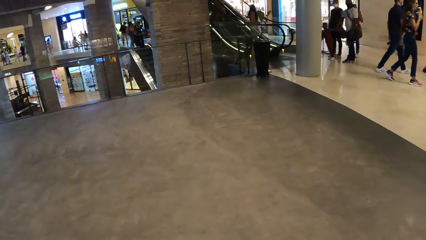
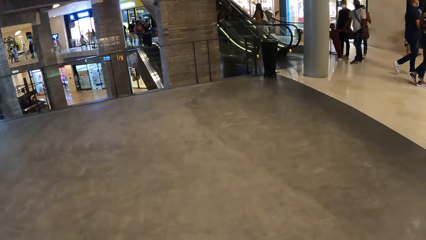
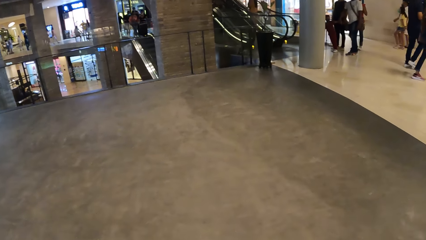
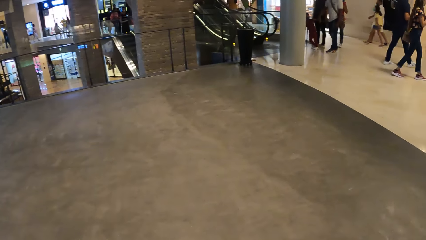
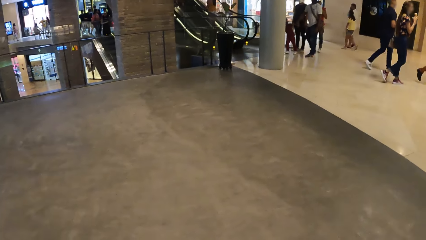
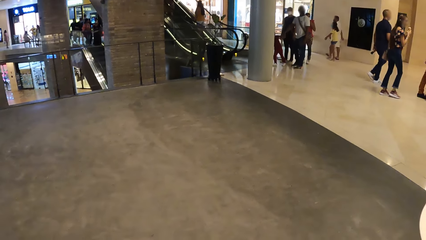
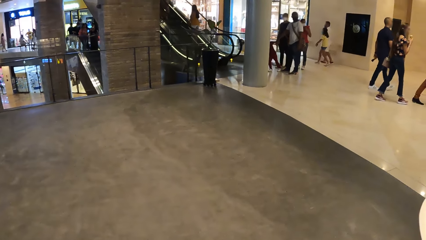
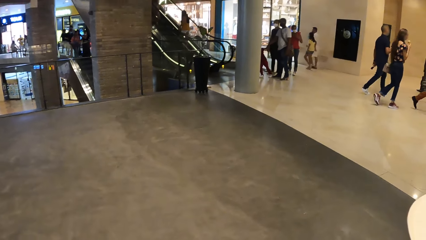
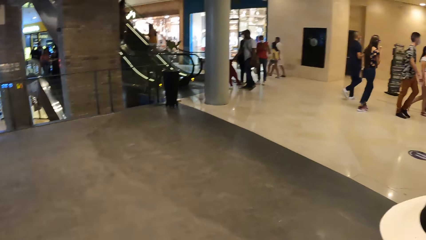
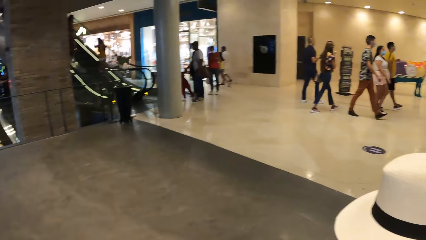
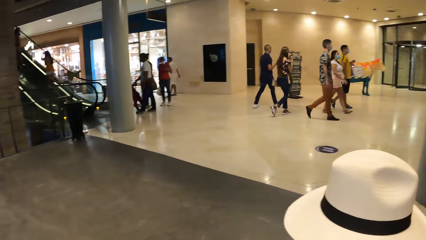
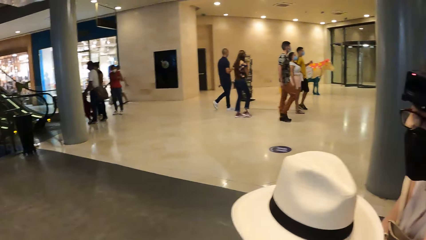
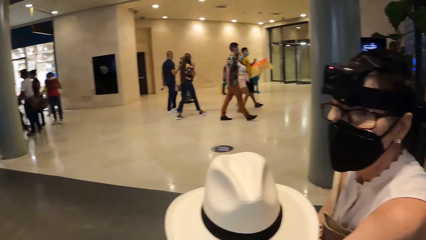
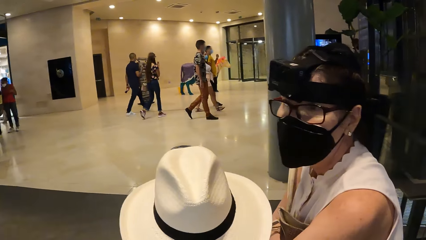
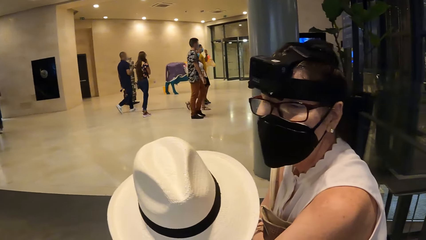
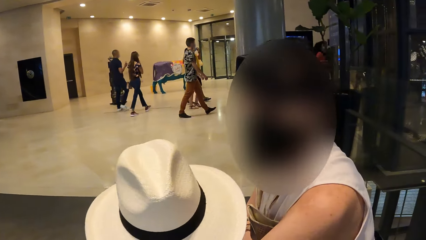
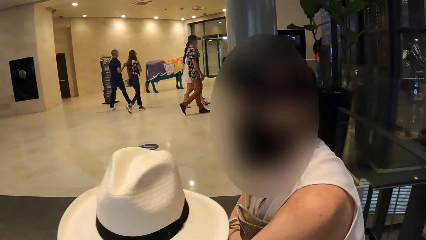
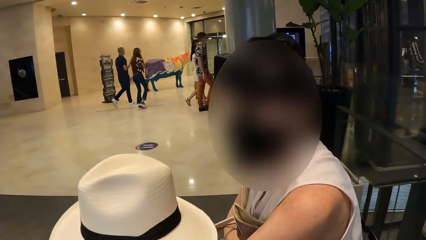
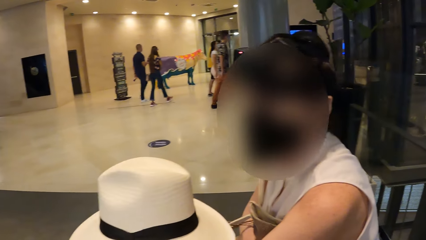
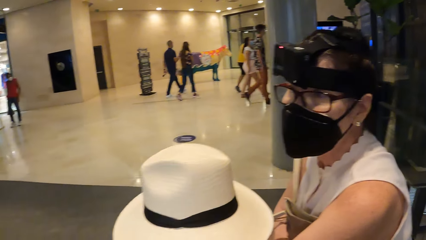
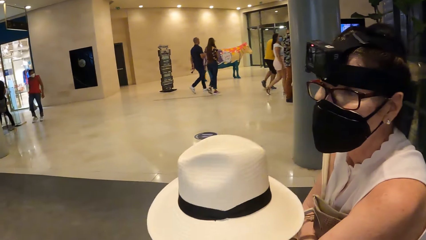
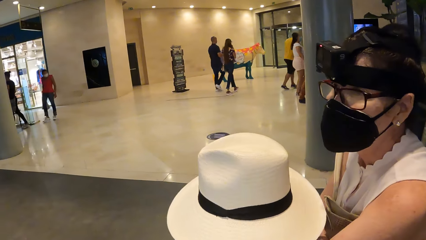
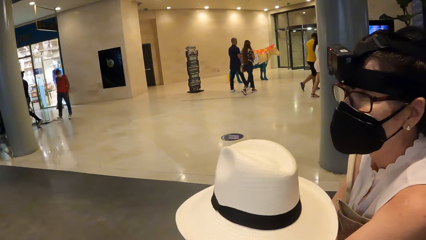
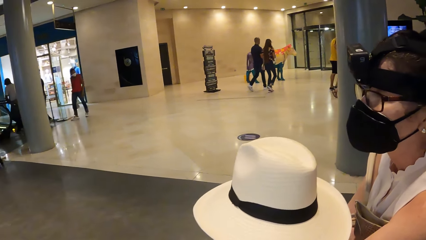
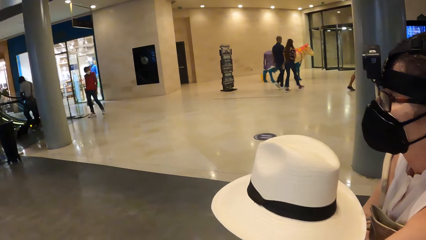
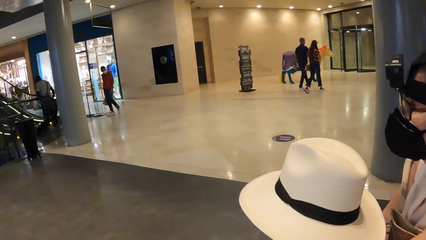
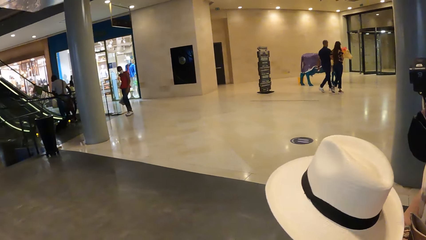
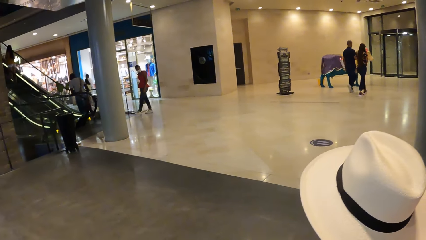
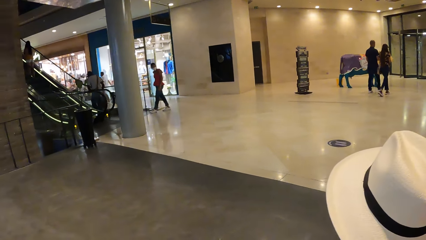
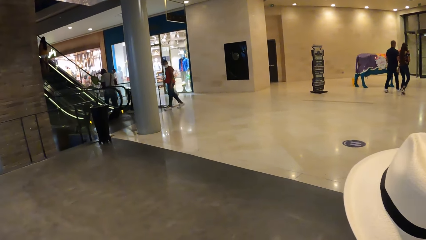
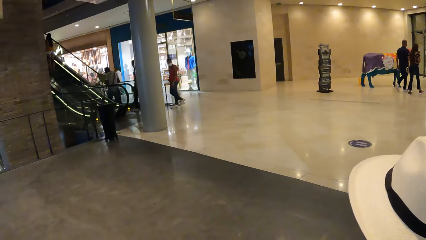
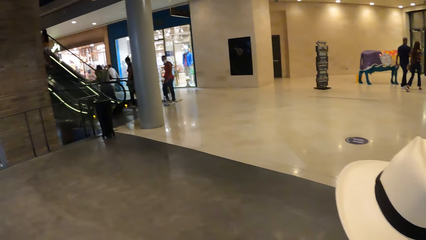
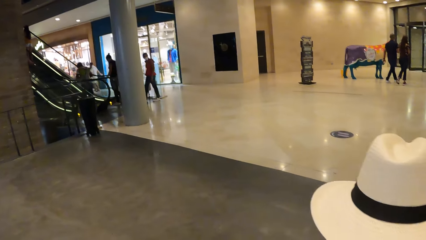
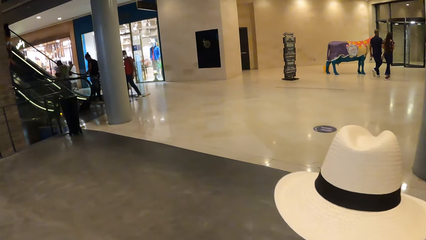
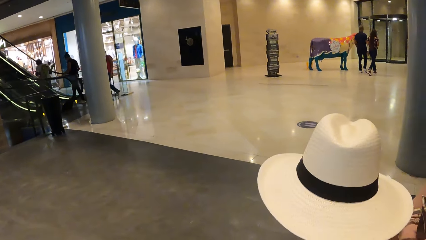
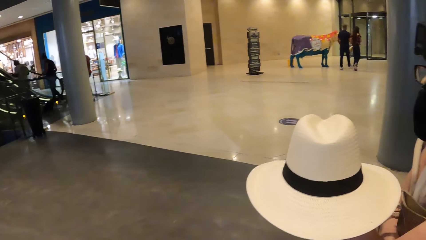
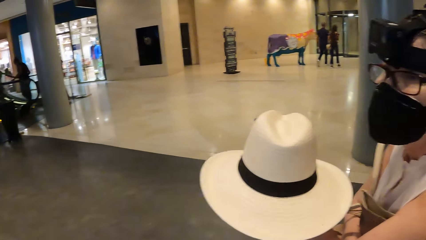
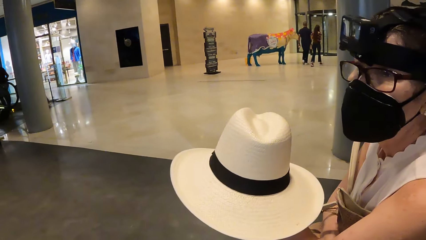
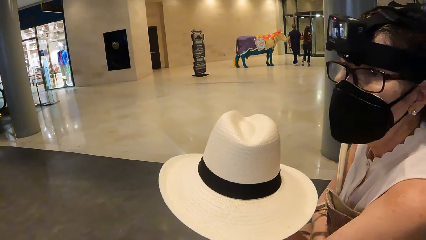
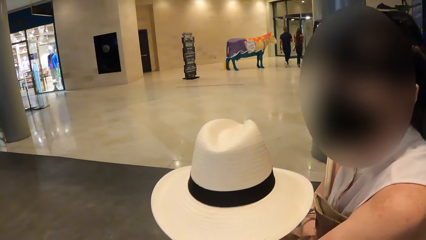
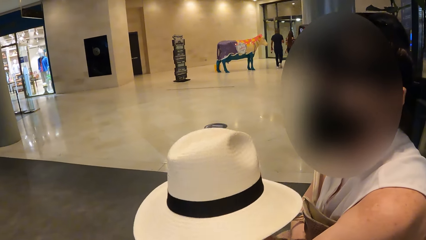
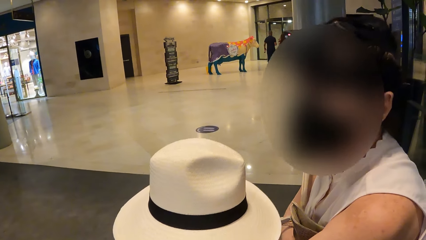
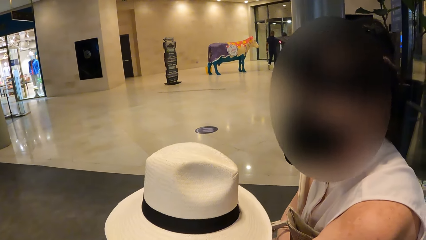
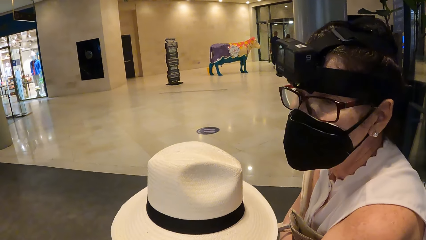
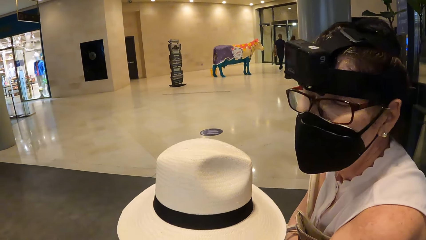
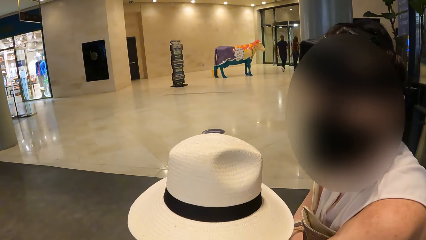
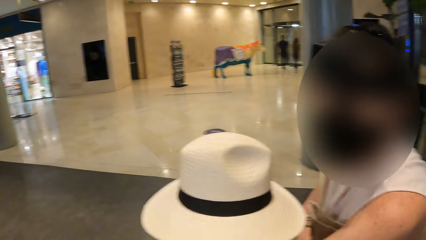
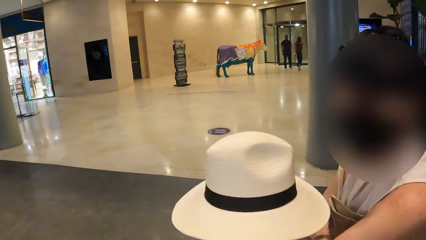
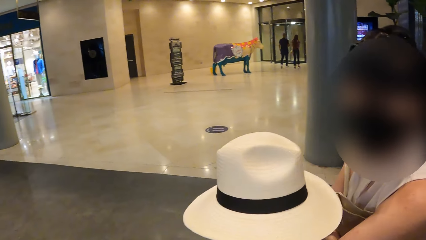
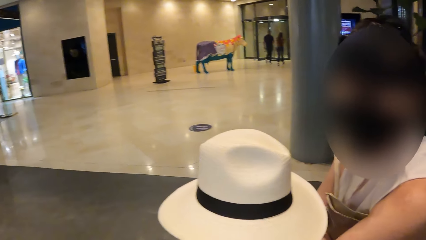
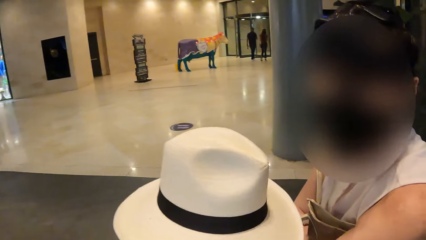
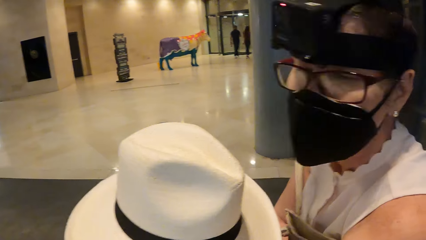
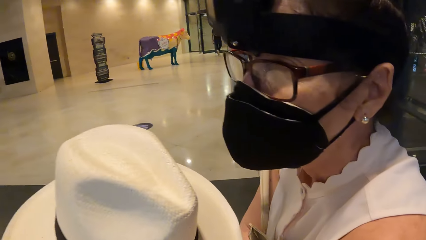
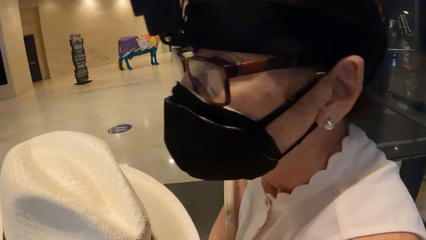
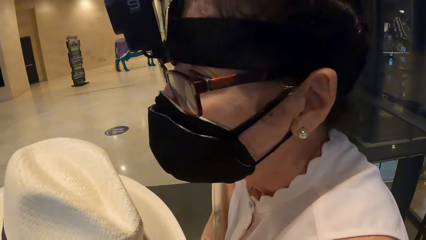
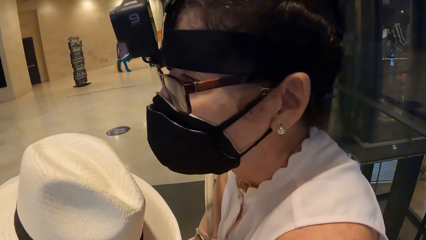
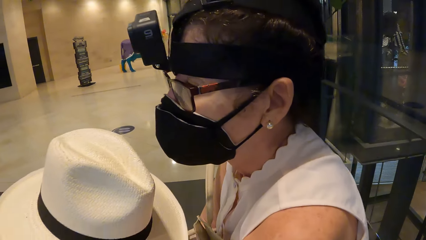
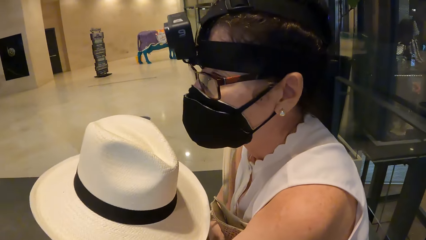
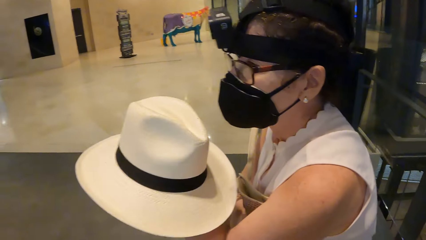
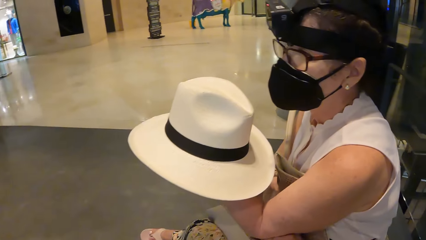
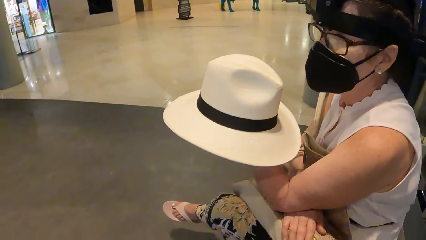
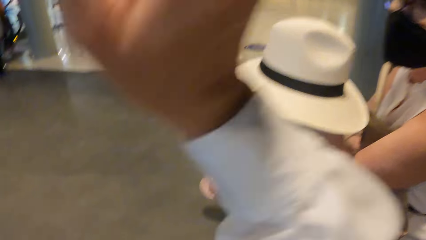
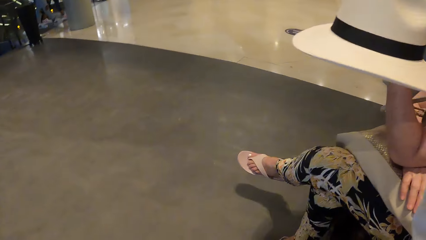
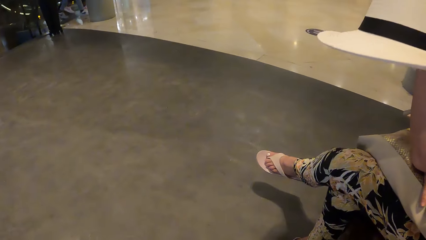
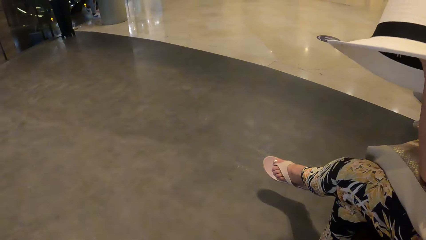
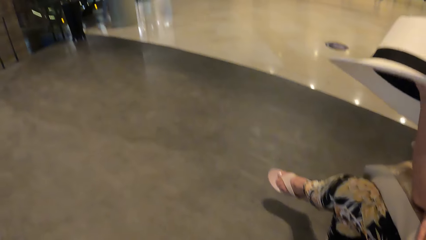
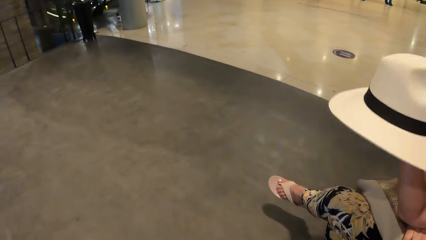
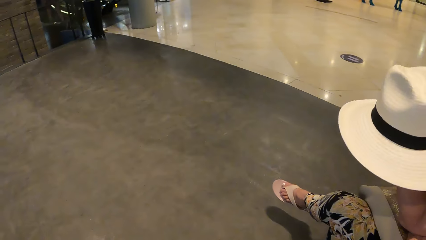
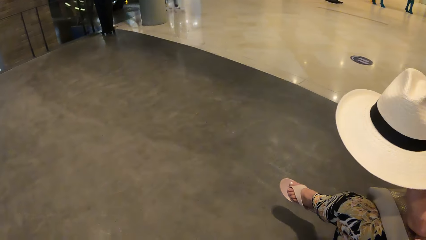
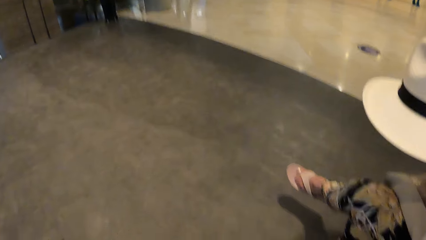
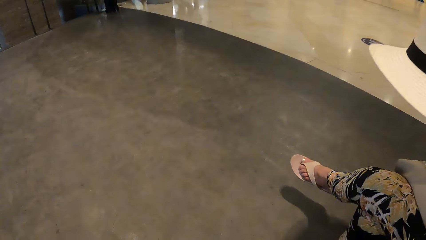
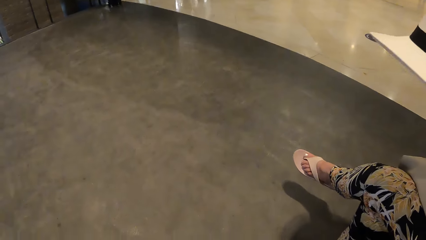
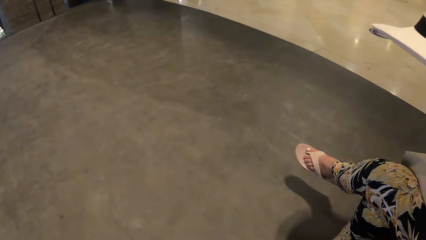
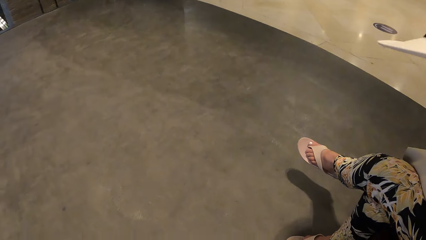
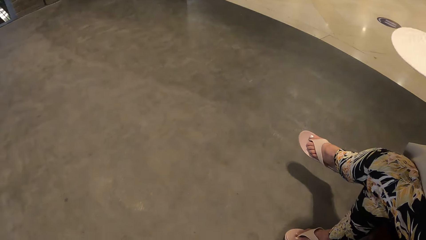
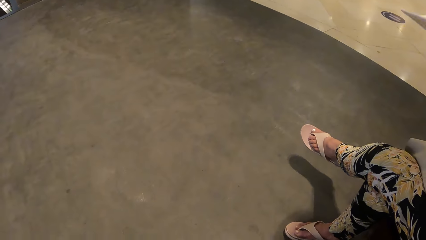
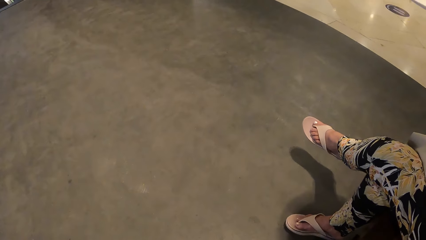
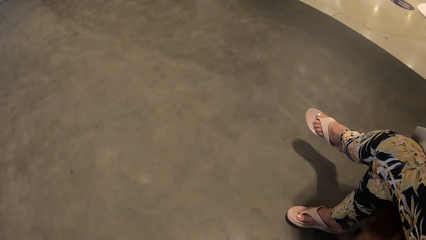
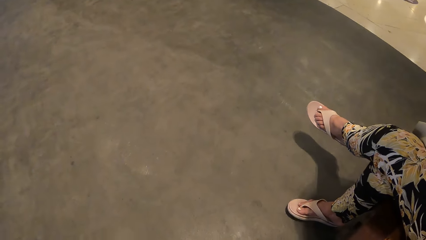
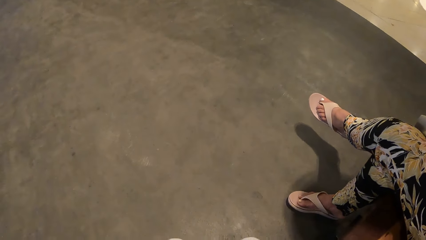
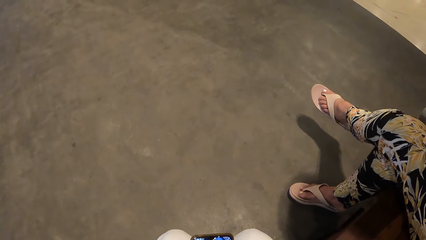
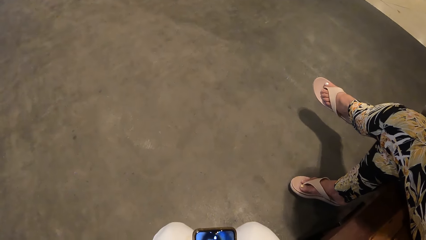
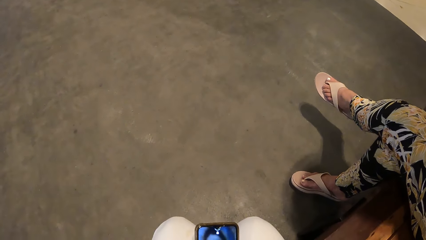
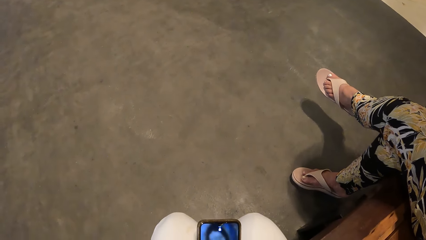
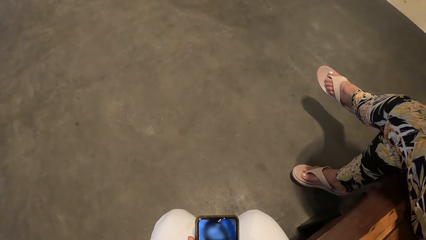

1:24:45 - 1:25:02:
The camera wearer looks at a woman. They look around. They look at the woman. They converse with the woman. They lift the hand up. They look around.
